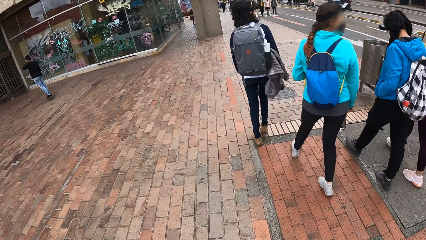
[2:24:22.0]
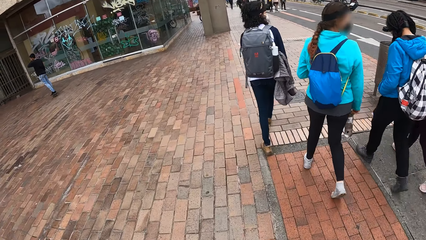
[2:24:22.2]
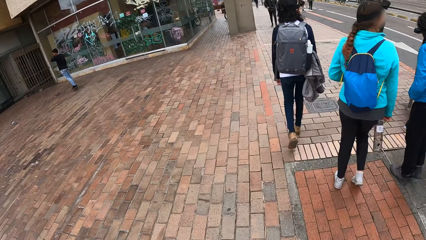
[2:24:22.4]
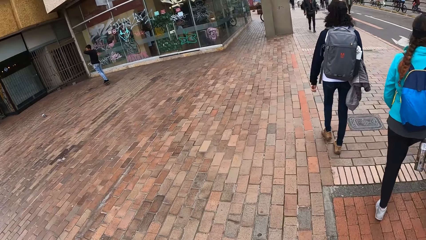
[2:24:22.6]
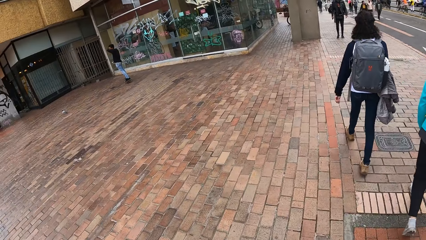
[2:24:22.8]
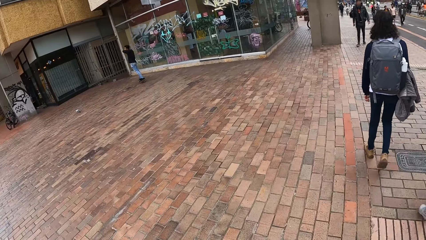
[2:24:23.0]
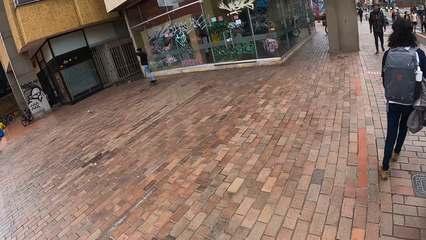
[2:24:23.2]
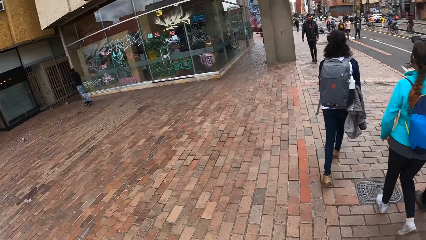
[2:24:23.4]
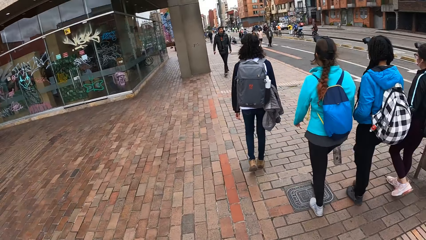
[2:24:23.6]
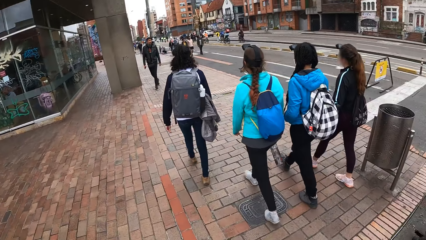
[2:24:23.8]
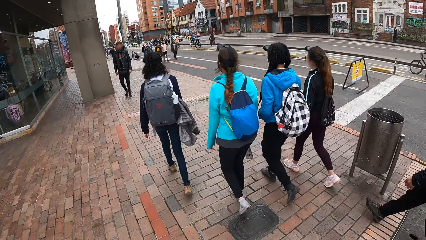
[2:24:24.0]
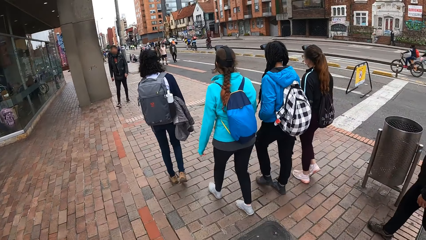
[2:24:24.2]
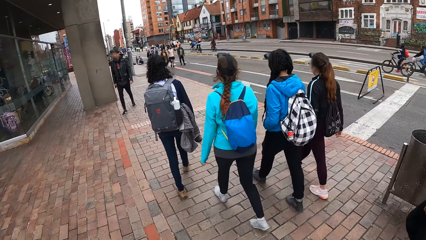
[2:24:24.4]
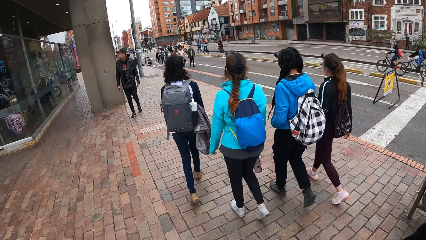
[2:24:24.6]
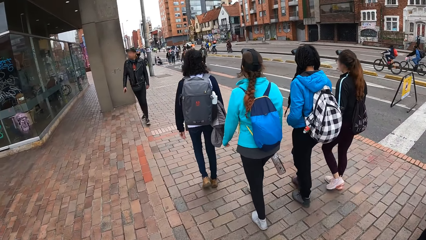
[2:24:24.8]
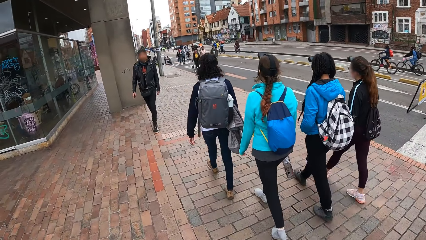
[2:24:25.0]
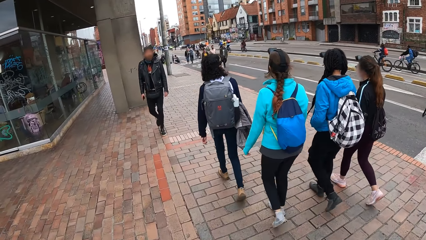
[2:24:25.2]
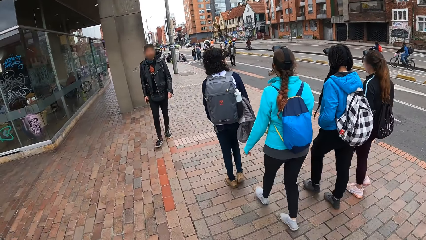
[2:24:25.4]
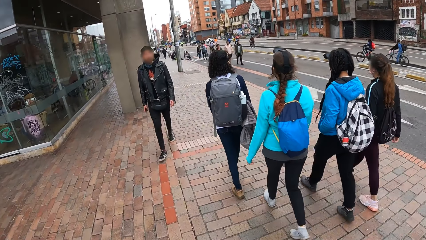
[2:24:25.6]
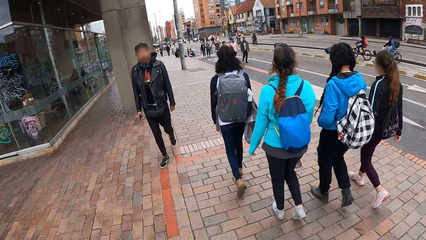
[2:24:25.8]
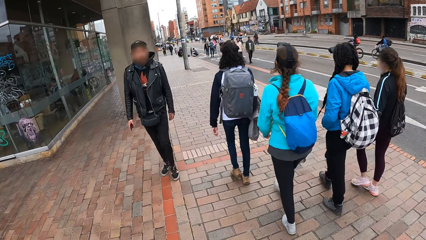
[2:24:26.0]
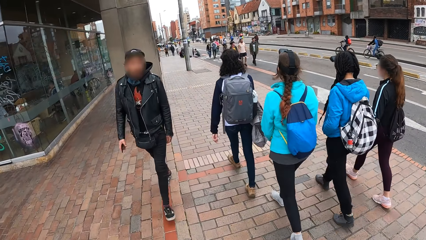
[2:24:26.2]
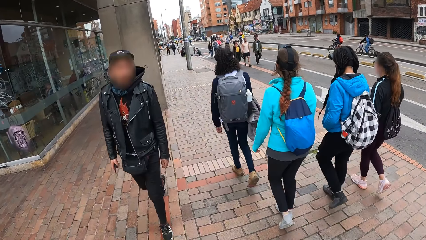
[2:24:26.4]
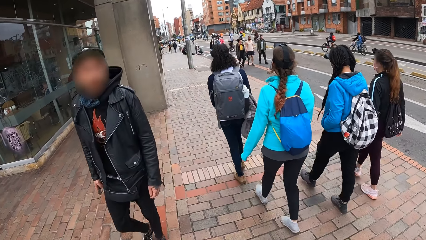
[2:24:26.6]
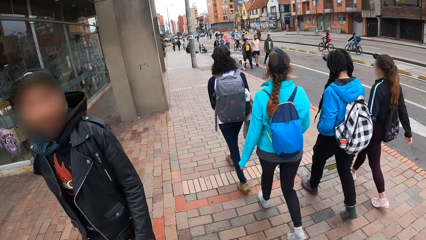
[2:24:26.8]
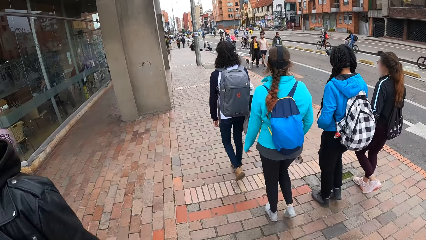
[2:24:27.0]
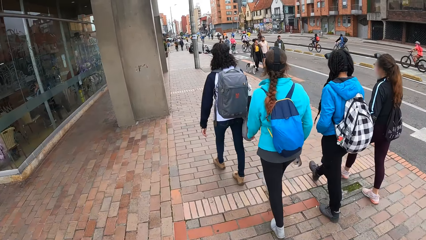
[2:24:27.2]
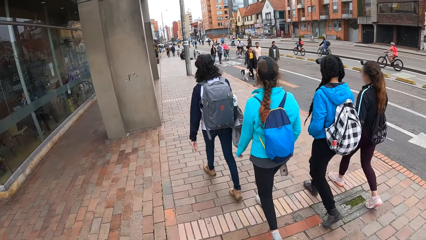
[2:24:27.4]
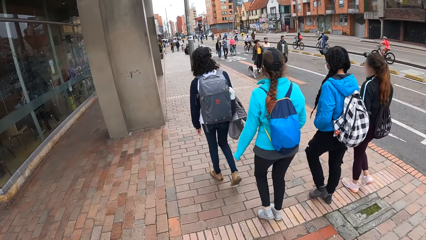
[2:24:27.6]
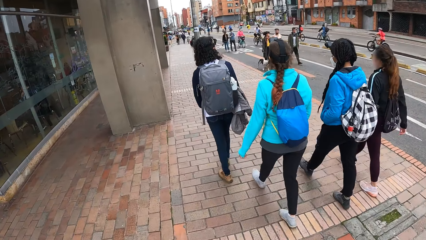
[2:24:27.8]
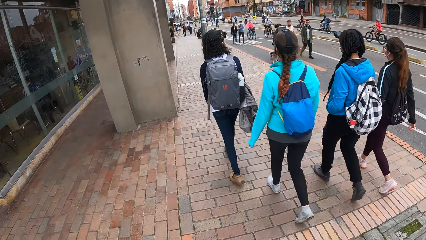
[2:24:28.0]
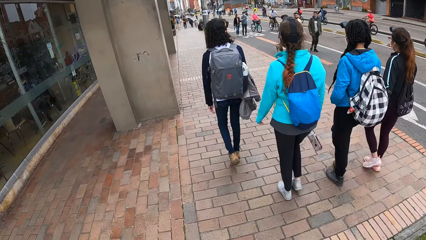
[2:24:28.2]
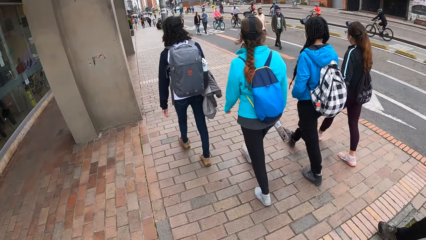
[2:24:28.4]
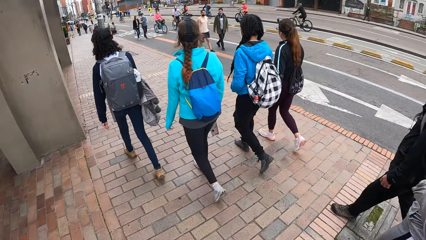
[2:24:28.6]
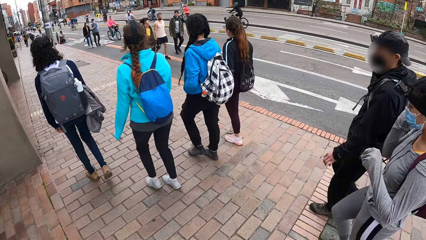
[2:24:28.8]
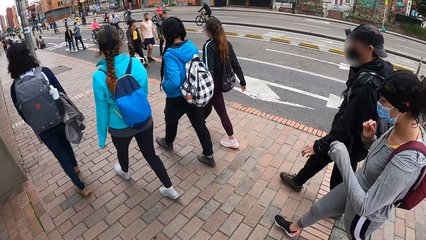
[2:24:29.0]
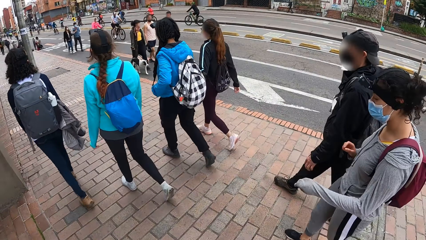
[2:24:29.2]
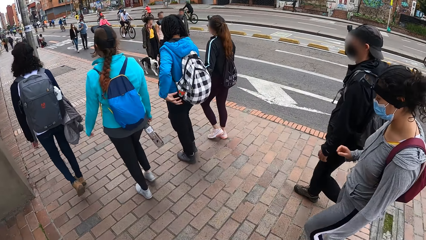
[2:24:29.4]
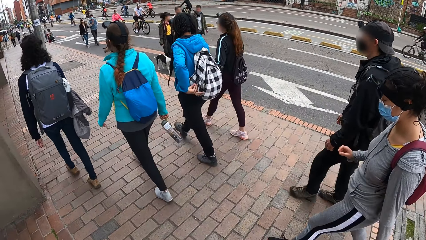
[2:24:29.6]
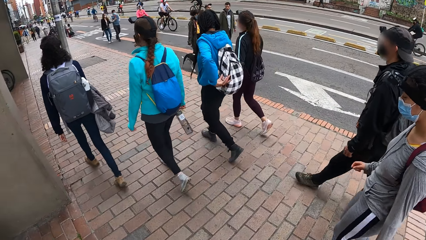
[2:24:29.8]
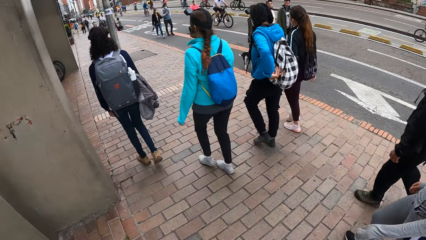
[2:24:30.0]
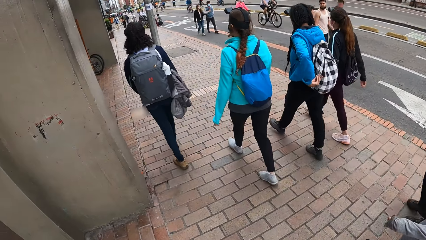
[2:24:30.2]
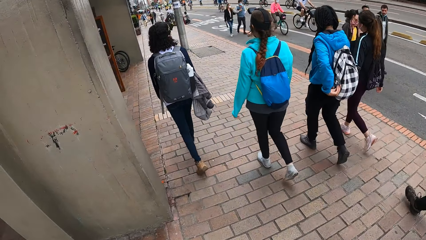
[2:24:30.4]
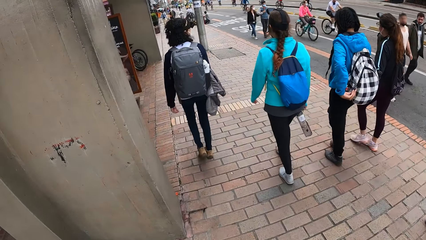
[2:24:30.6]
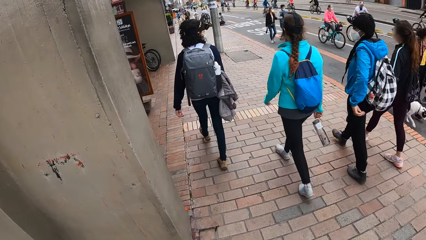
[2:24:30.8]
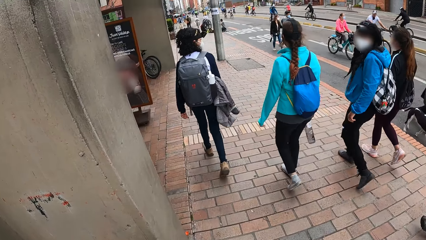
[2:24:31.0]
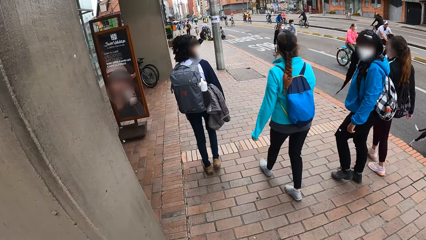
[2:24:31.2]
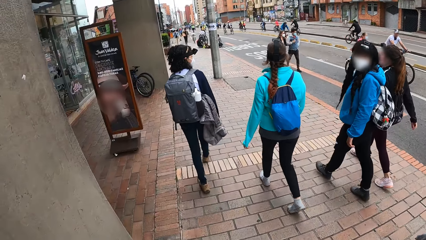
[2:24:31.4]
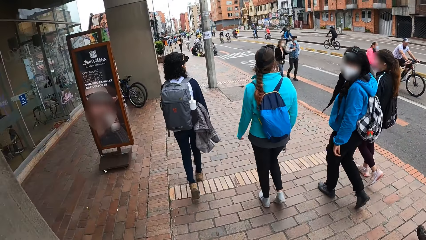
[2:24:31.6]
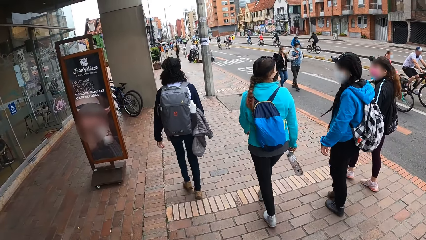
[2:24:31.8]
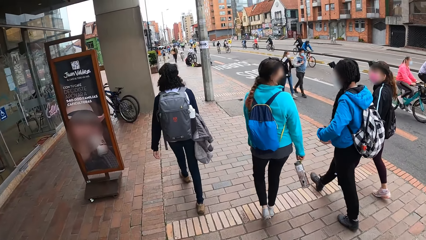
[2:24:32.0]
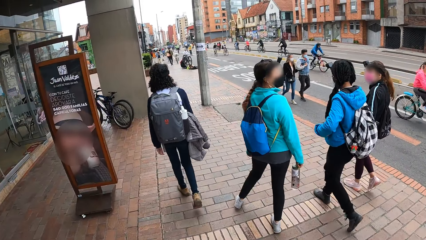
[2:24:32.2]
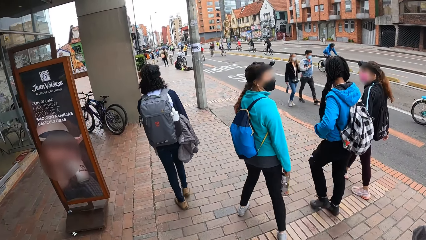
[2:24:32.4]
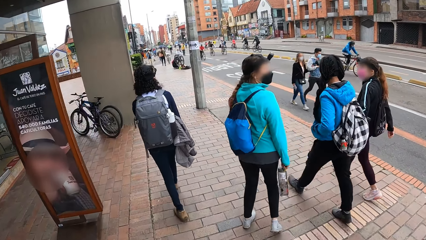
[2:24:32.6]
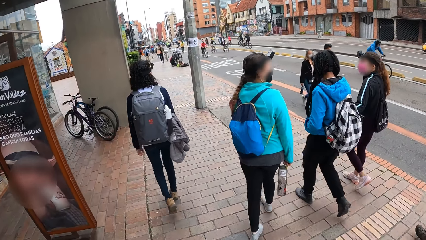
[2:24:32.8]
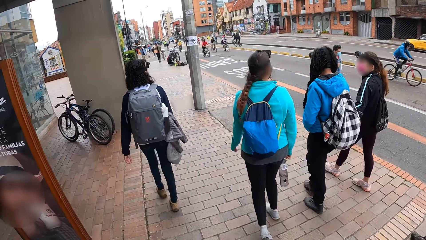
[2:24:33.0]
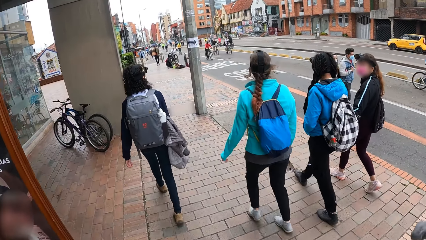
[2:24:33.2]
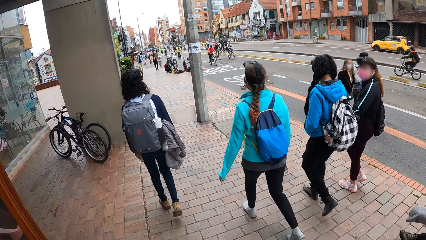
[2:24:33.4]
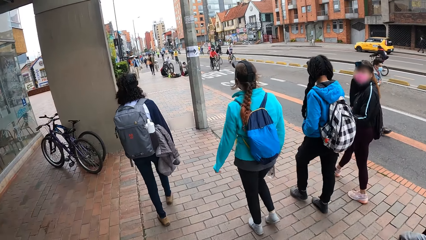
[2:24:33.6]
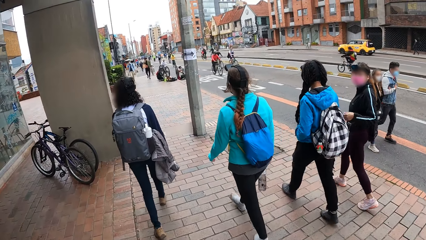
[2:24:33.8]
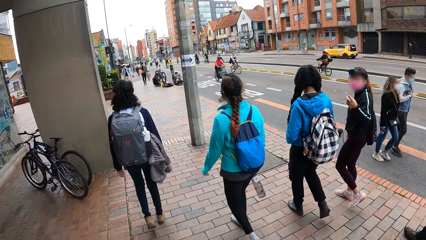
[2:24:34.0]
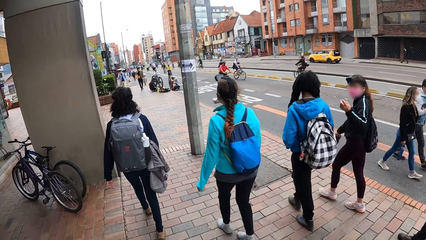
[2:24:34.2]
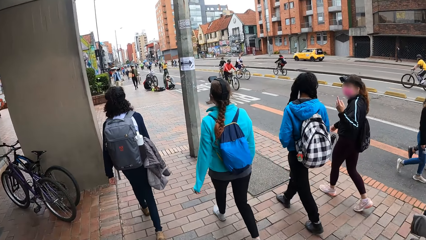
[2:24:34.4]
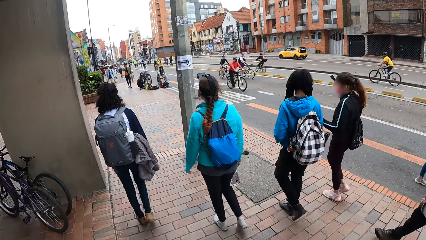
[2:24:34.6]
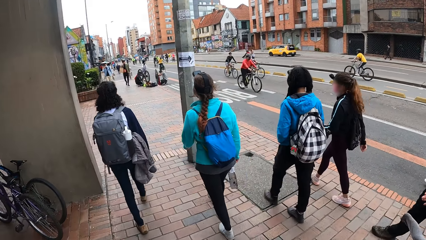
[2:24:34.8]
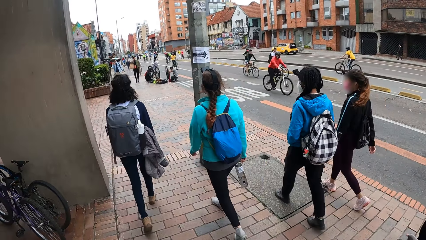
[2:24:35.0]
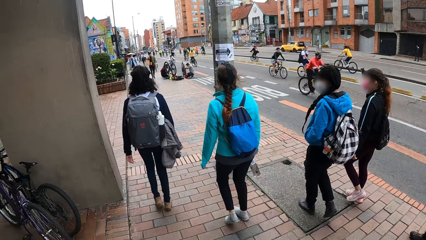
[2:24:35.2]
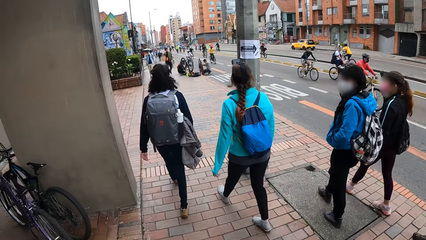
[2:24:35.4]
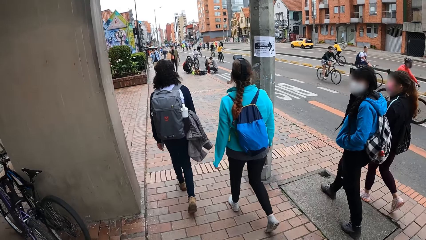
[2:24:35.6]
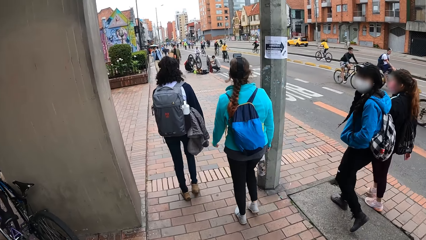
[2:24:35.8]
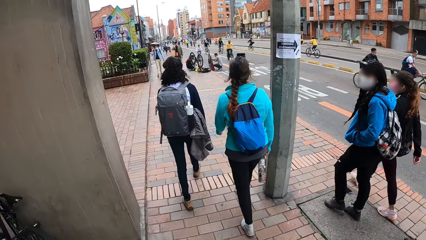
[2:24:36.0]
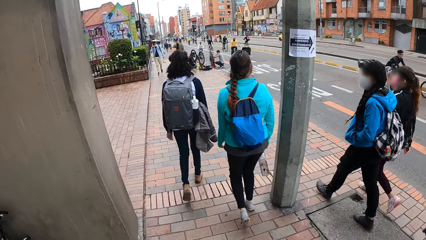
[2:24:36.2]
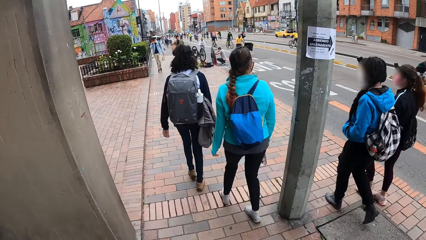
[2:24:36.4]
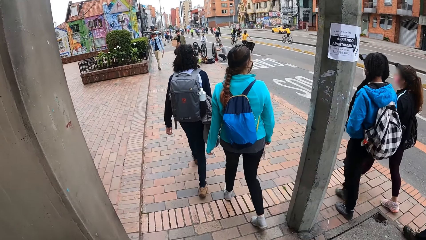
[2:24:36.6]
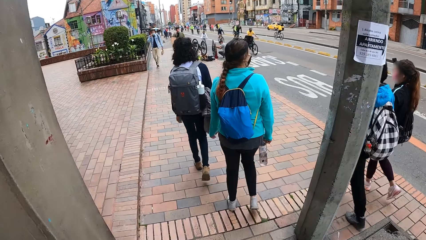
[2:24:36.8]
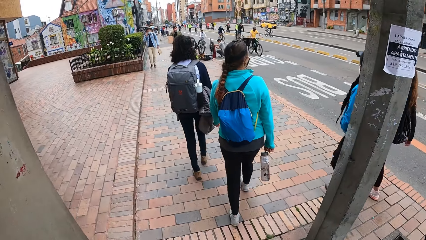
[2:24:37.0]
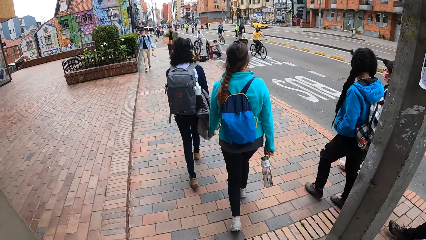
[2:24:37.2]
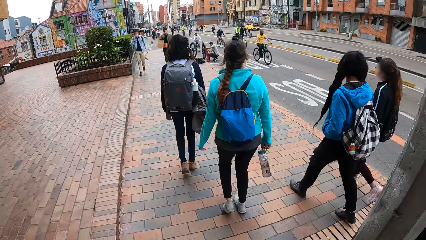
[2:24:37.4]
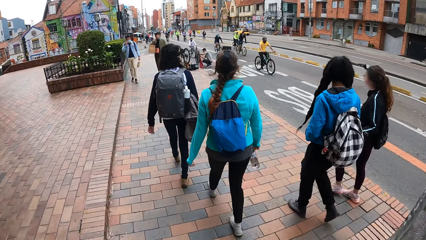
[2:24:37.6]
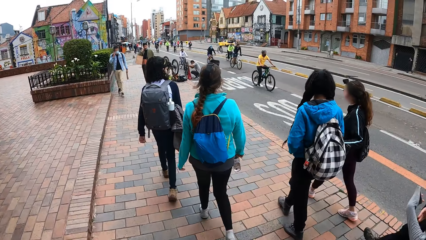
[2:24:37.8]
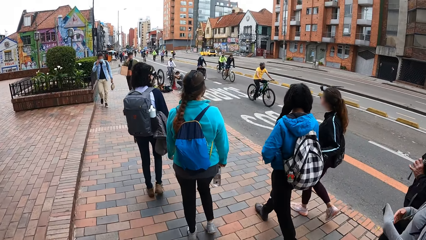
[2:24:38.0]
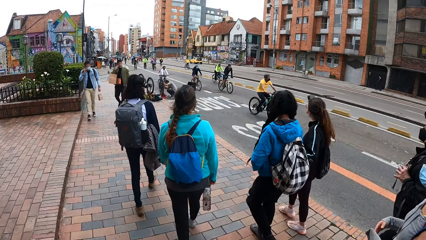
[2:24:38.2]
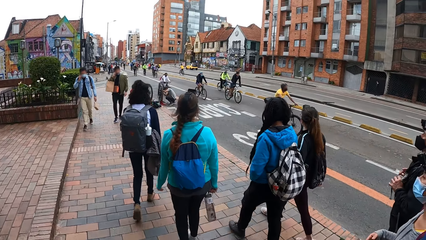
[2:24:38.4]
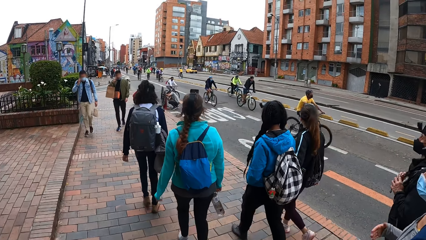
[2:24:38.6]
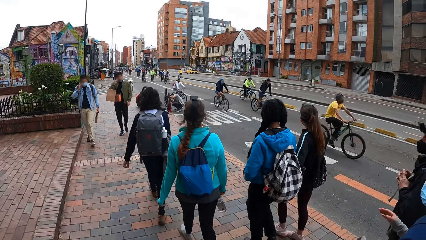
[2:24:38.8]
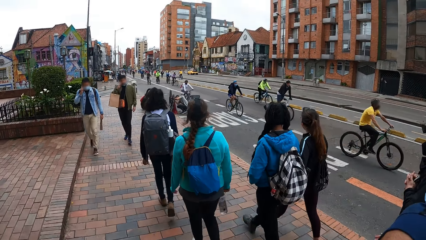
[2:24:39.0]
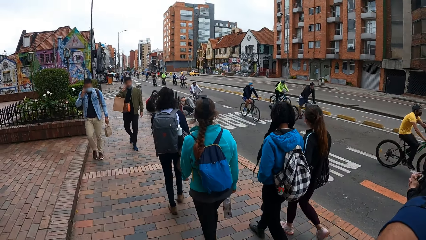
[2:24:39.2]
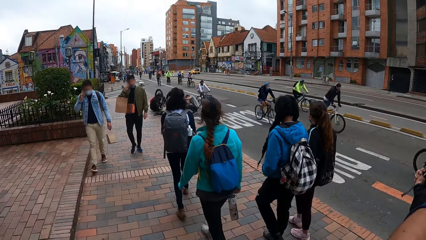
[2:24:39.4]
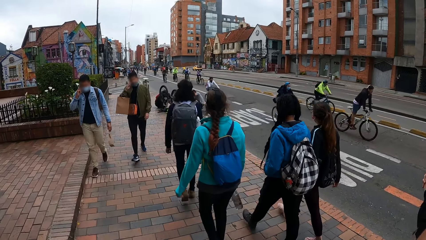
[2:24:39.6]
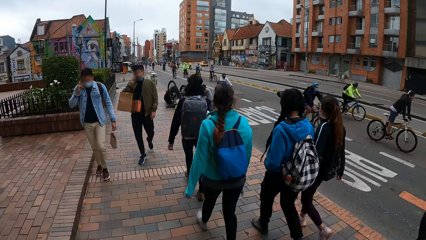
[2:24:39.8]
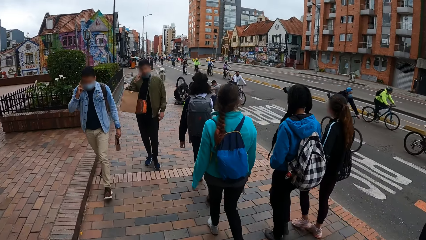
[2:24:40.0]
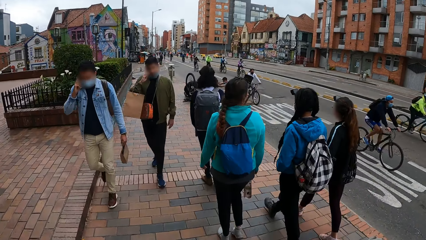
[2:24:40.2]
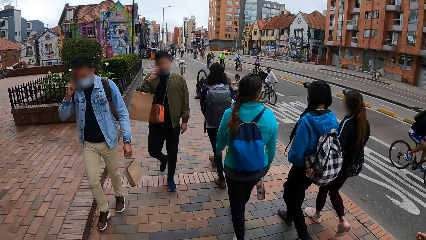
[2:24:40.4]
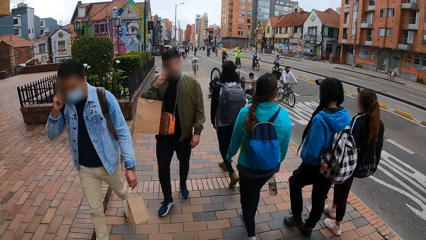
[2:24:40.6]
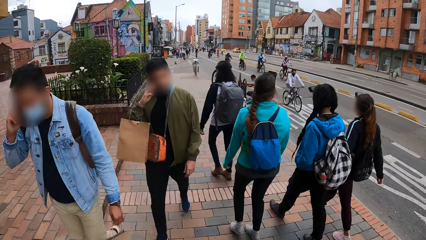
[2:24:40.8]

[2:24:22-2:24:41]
The camera wearer interacts with the group of people. A woman touches a bag with her left hand.
